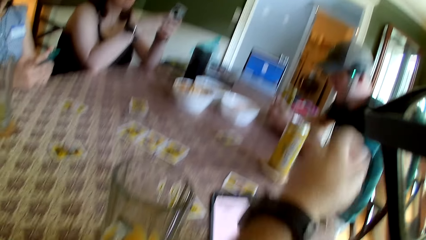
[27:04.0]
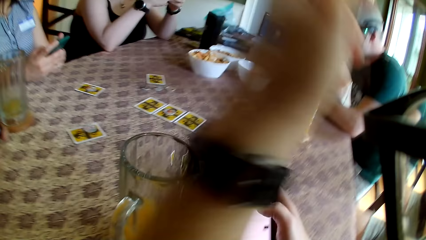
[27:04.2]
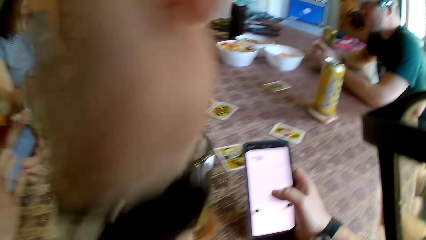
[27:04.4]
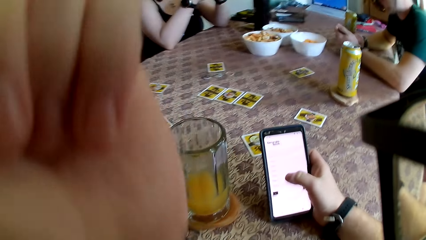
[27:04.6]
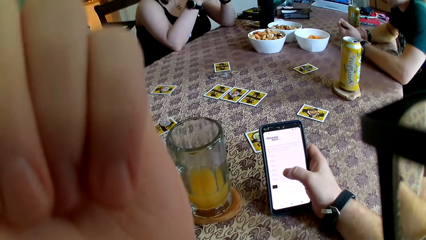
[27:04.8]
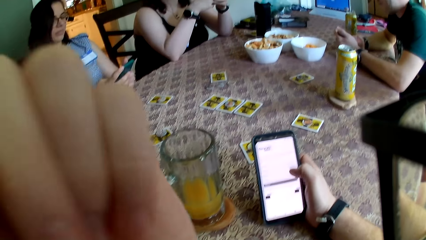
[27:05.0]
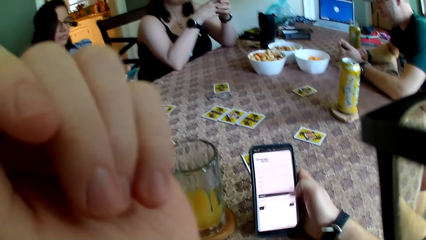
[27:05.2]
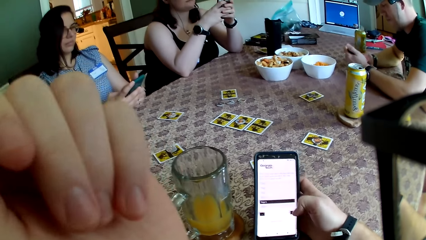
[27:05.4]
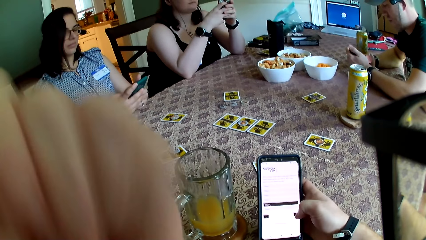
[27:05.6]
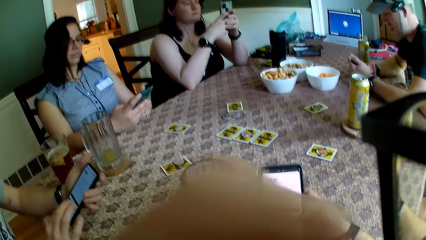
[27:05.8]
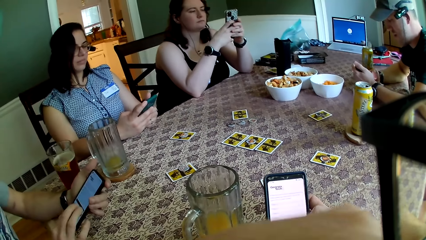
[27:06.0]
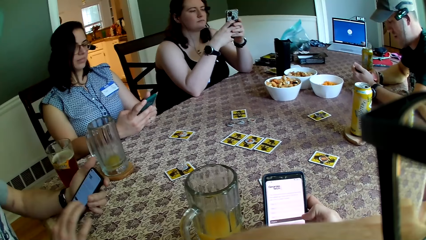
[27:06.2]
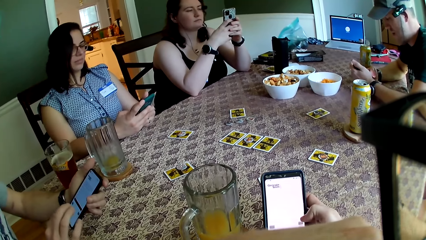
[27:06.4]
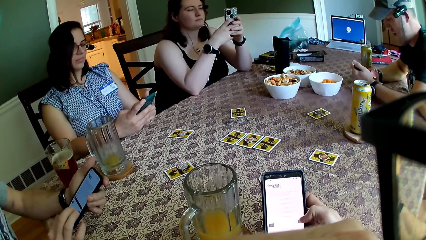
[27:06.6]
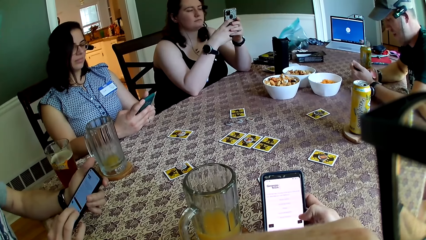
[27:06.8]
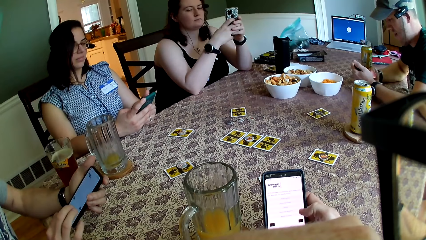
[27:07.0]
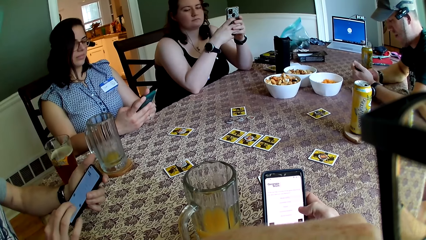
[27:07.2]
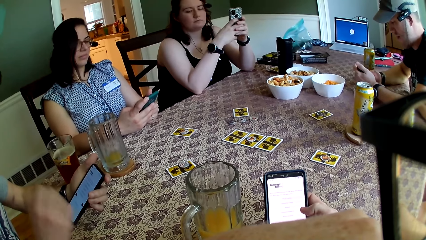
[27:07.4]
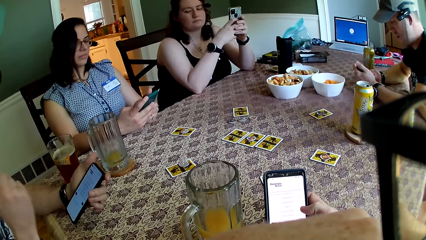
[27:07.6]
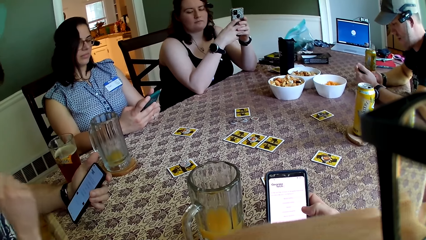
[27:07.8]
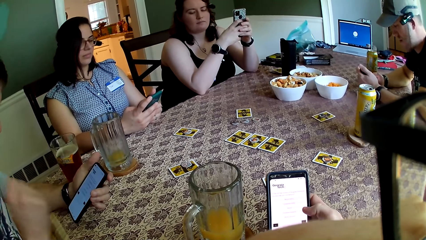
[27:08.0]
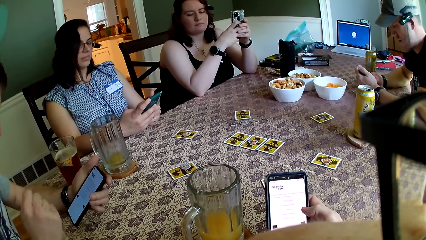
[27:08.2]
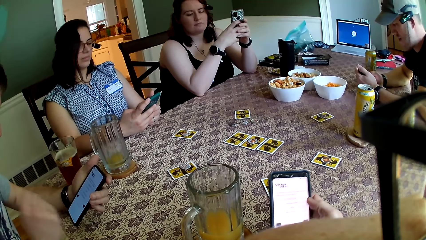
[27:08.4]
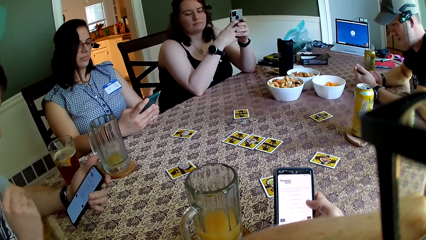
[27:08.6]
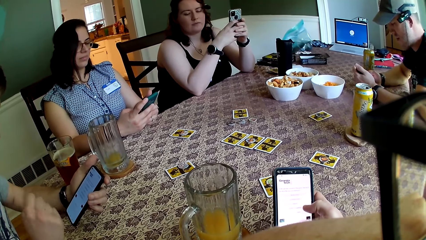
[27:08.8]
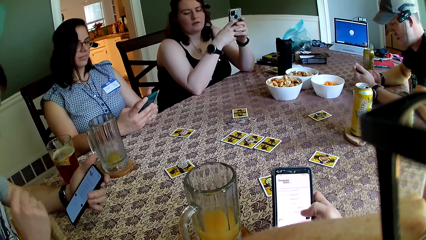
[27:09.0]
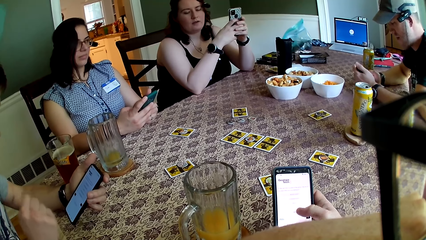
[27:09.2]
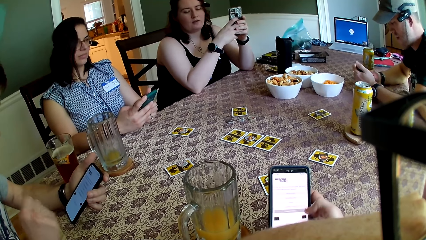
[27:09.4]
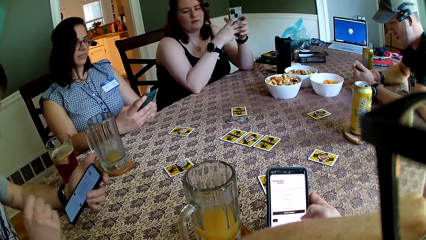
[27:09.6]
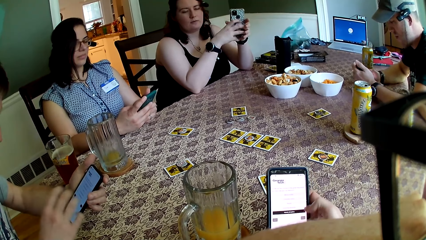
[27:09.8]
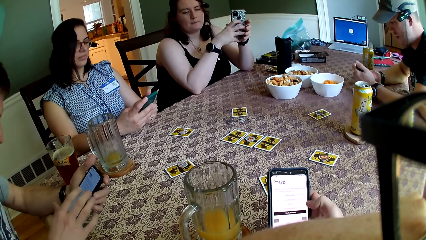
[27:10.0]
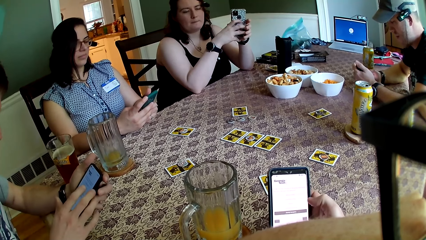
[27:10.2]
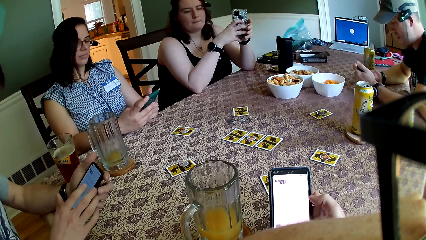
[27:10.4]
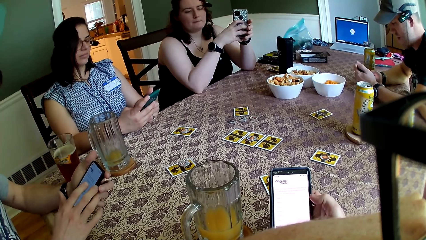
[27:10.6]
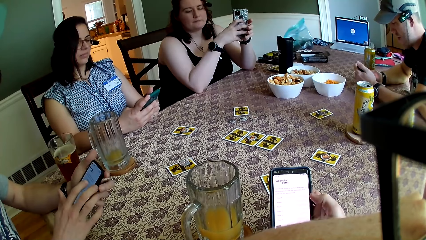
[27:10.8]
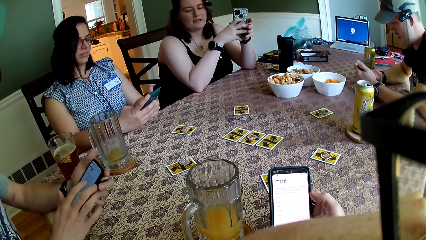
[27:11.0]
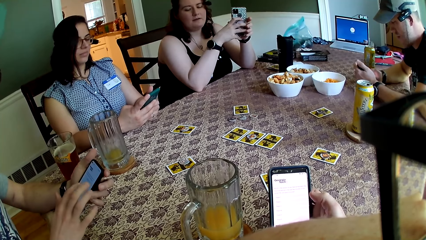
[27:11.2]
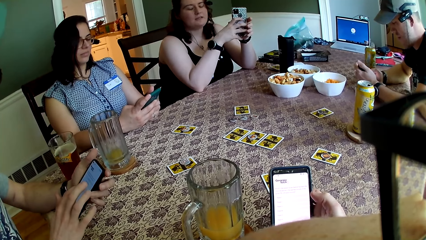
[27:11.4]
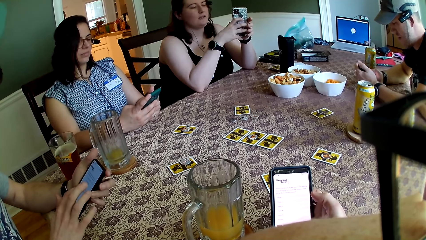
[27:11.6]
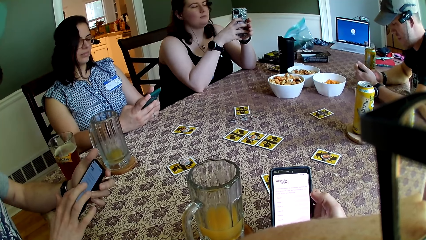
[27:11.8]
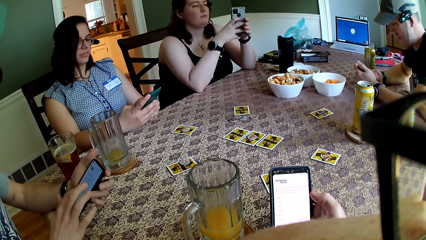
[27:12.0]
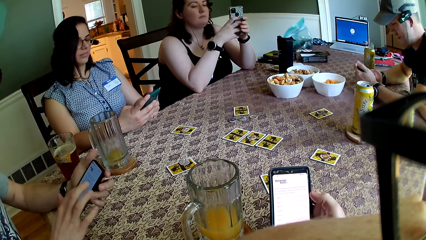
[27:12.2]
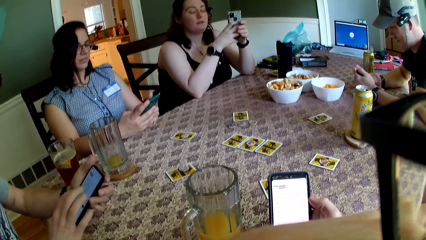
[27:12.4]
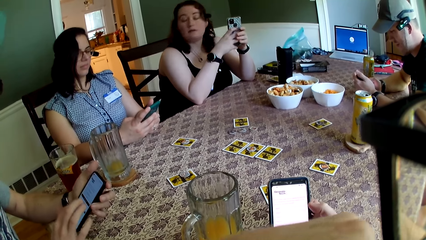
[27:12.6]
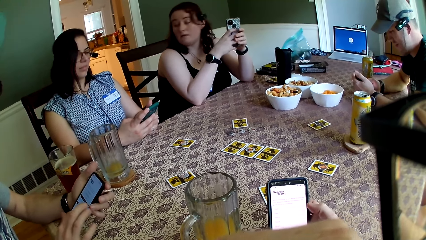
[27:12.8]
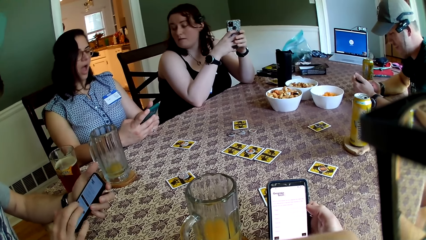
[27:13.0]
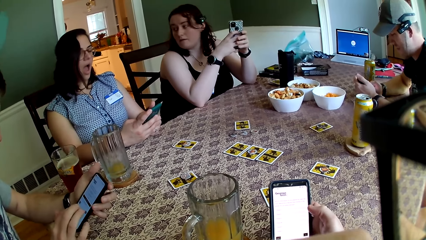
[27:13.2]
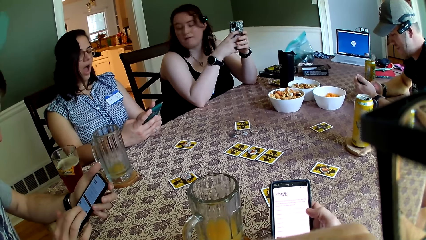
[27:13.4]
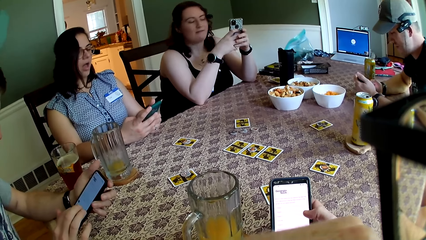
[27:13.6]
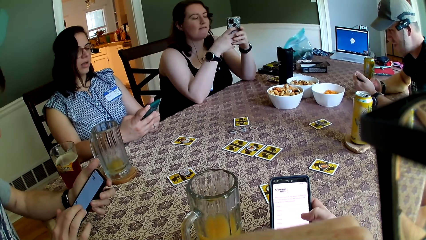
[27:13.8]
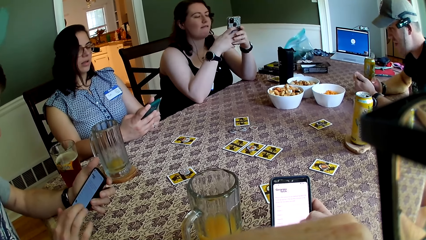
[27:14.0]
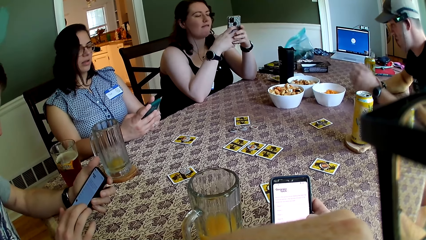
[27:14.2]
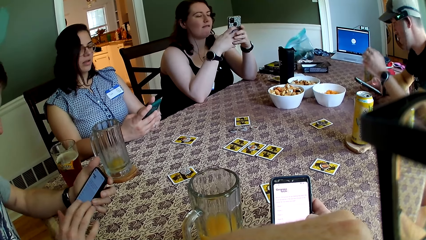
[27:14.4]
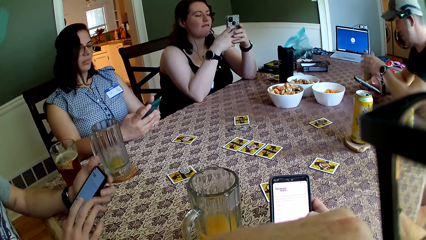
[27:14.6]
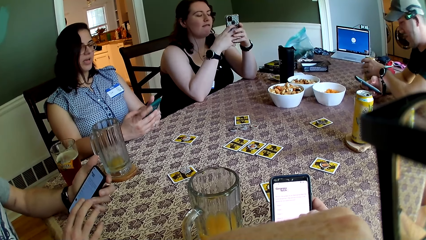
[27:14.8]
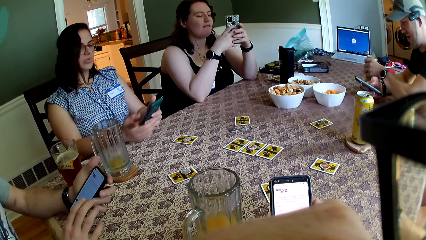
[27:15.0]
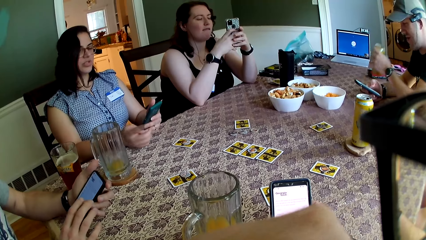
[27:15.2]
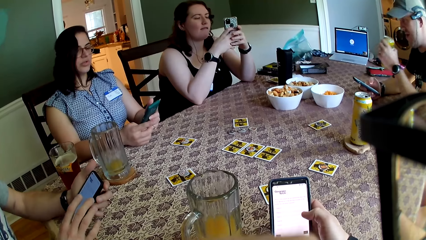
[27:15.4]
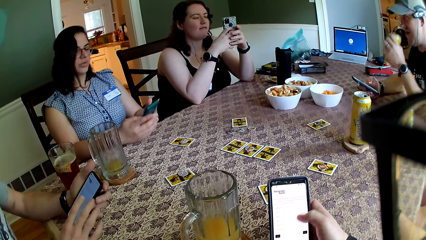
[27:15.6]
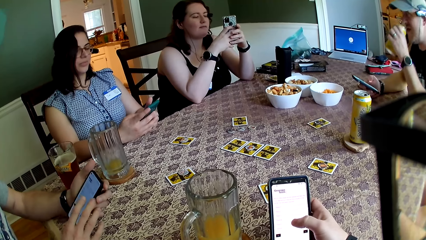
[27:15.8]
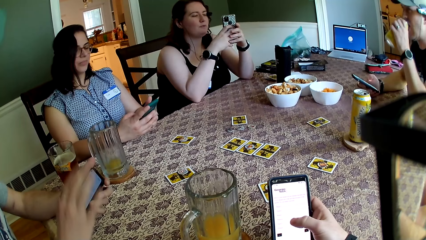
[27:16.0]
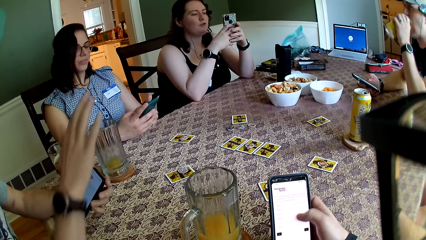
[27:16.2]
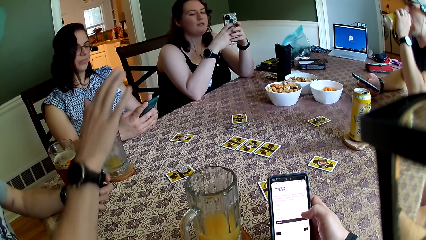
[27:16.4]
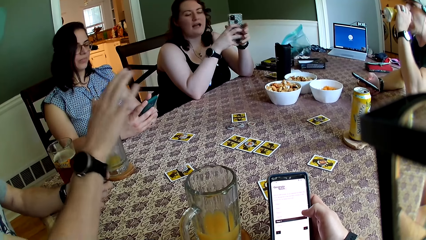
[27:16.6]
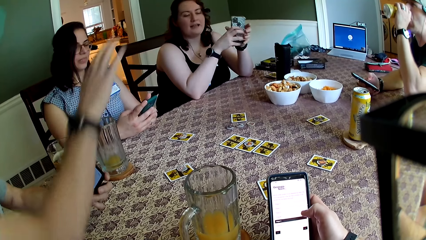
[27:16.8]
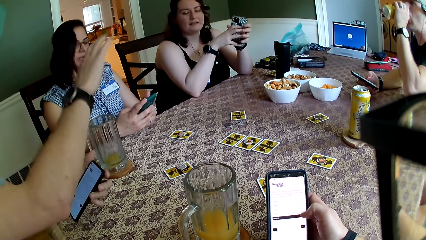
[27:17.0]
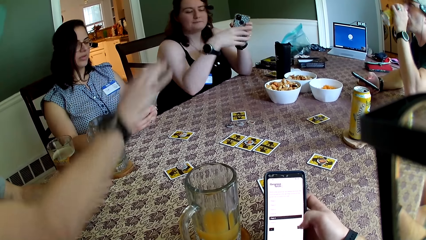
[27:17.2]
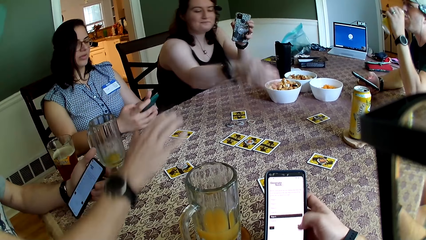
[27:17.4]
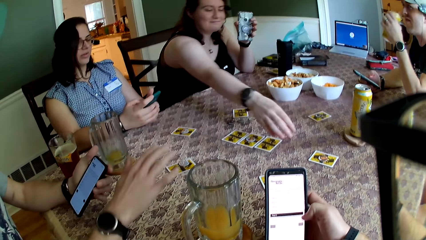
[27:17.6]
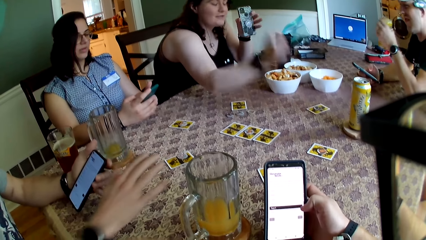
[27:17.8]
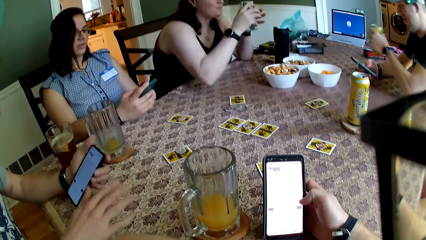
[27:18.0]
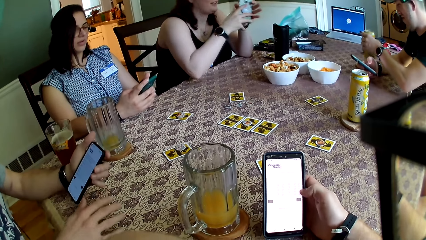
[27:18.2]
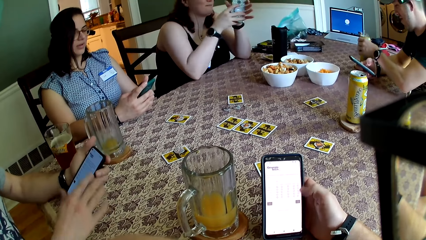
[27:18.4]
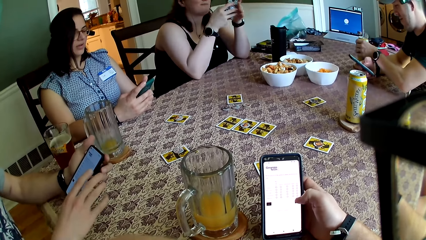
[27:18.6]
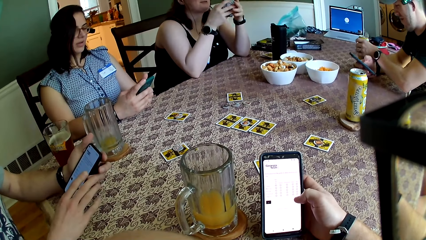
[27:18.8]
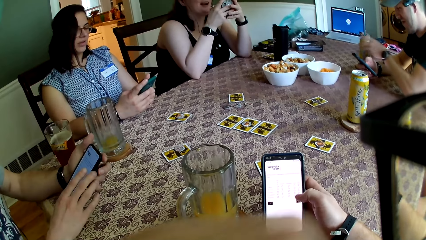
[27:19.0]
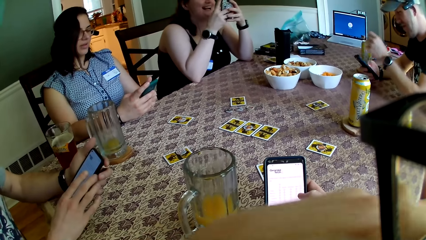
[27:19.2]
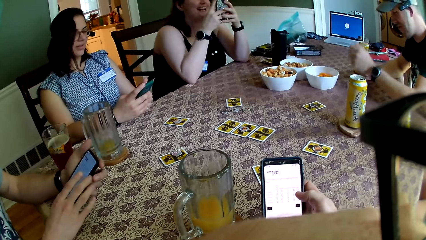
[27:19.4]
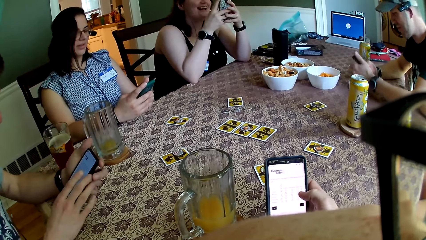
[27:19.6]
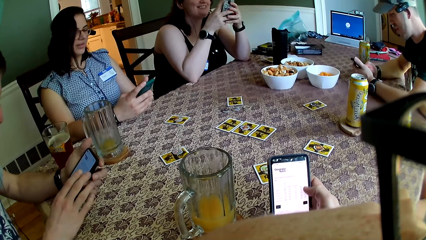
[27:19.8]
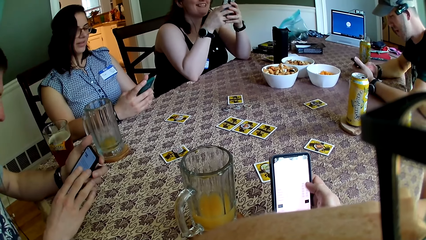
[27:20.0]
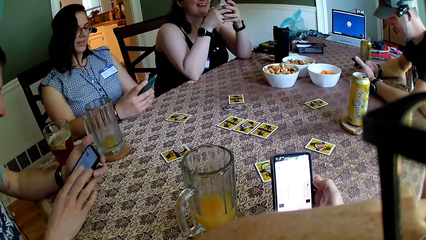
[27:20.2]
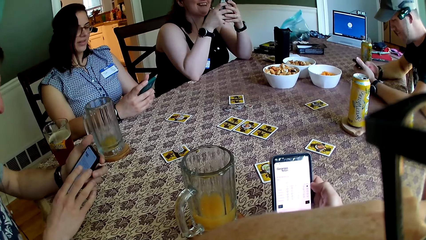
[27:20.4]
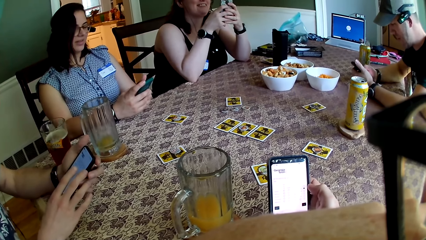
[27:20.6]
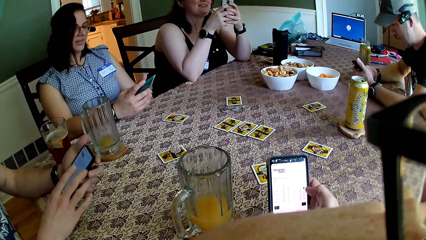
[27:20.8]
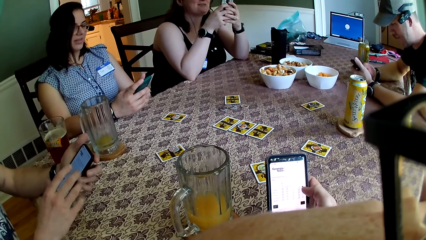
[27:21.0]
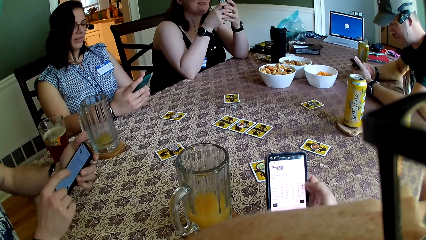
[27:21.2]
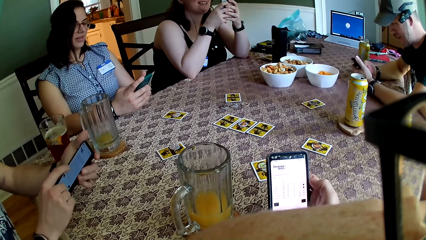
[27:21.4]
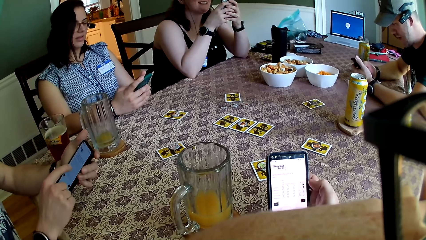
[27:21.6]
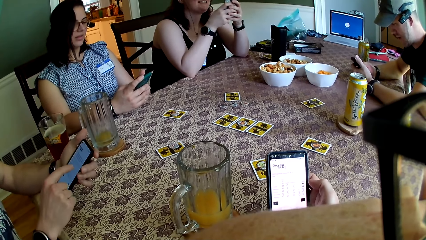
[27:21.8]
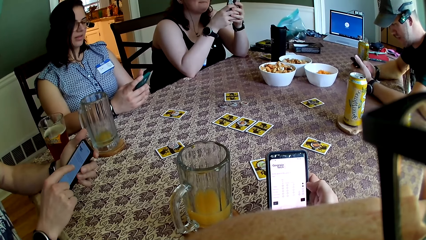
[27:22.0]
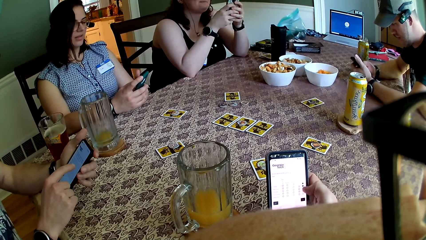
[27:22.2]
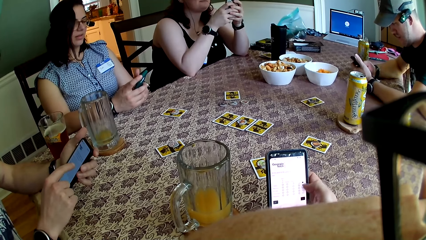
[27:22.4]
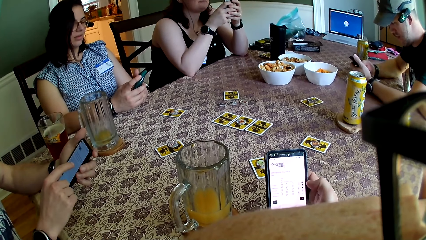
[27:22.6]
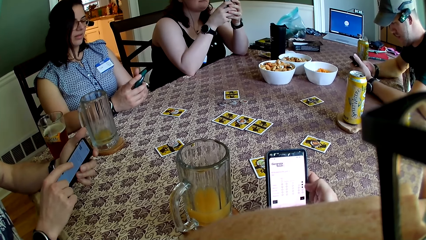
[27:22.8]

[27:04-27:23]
The camera wearer uses the phone. A person looks aside. A man carries a can of drink from the table with his left hand. The man sips from the can of drink in his left hand. Another man converses with a woman. The first man places the can of drink in his left hand on the table.
